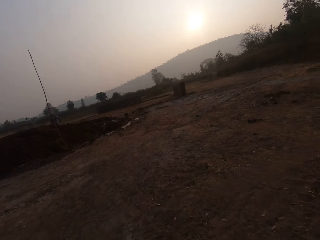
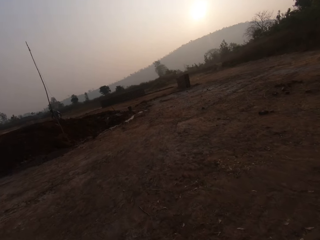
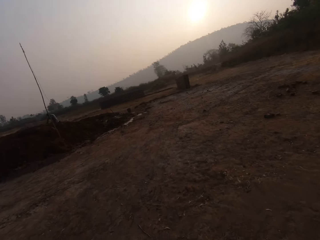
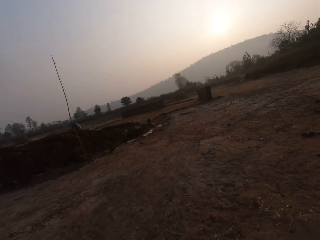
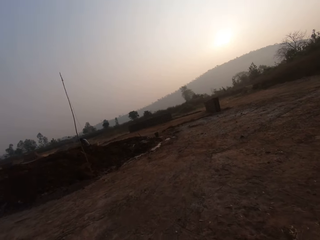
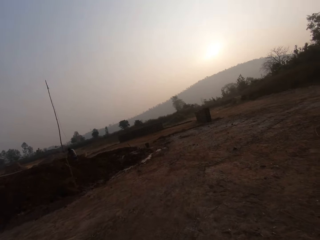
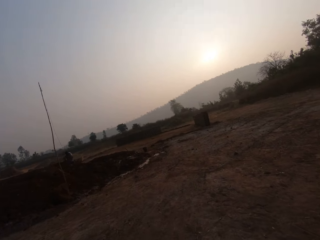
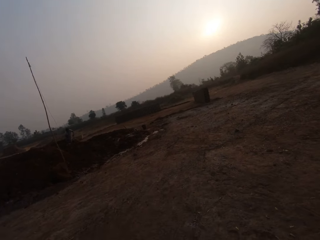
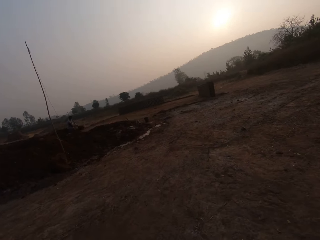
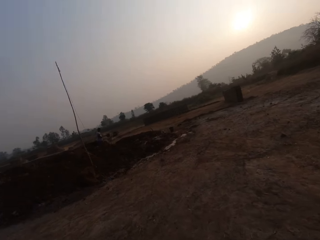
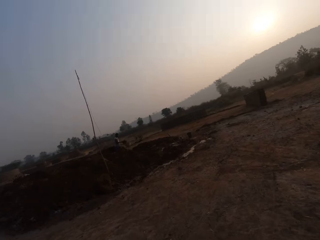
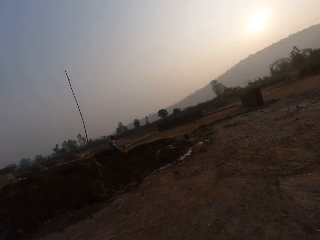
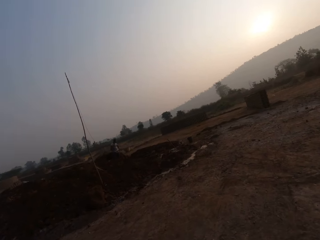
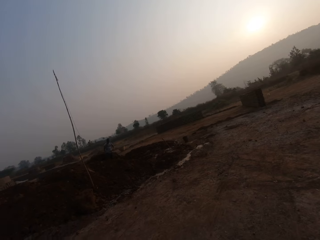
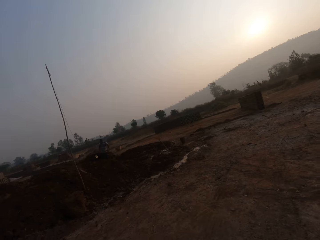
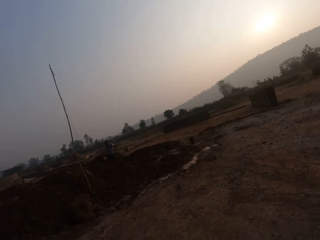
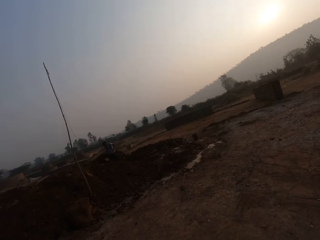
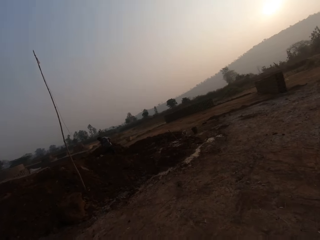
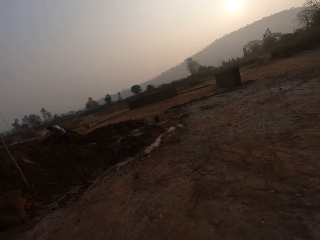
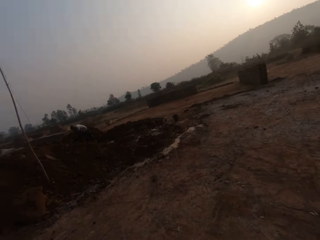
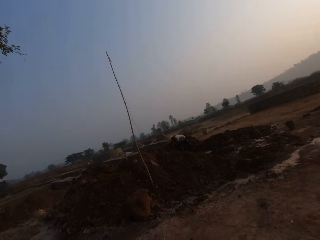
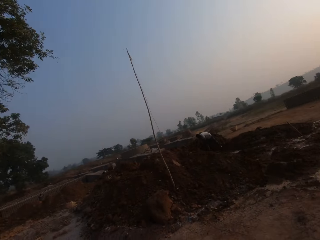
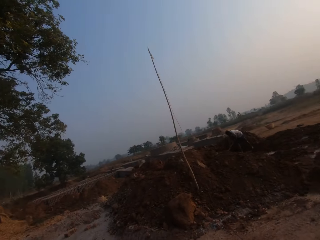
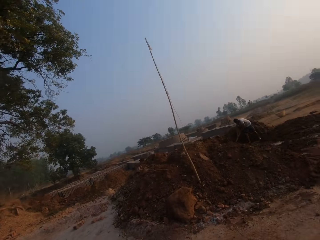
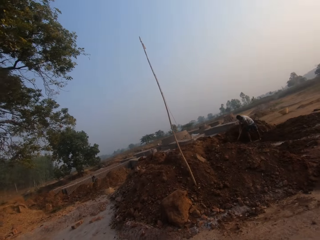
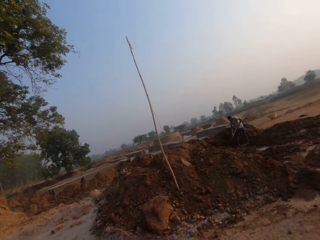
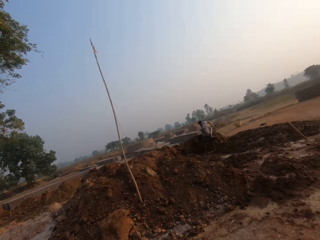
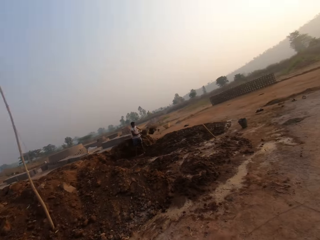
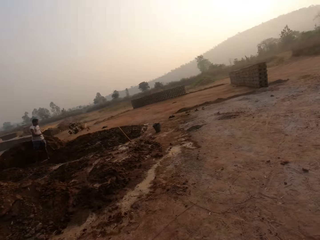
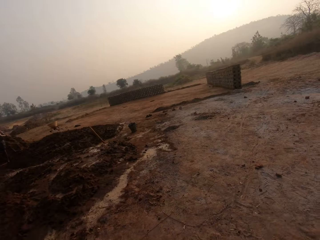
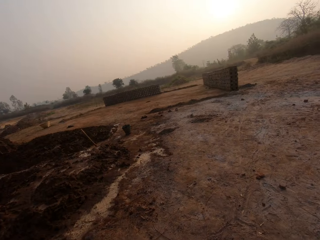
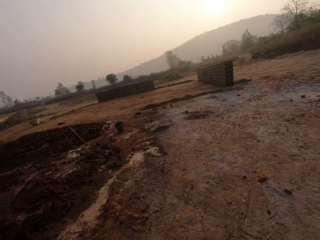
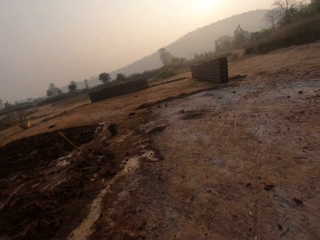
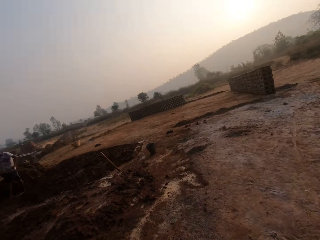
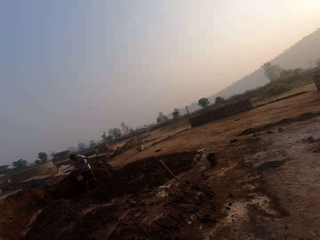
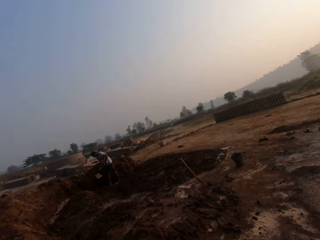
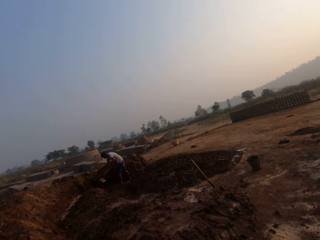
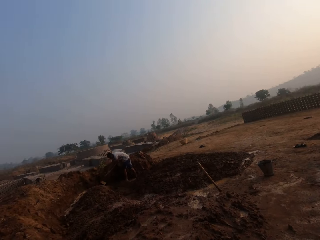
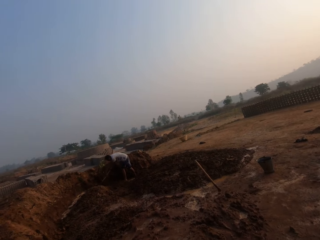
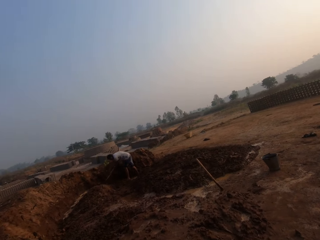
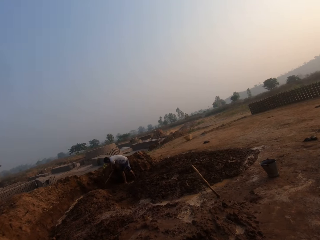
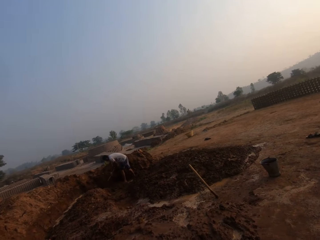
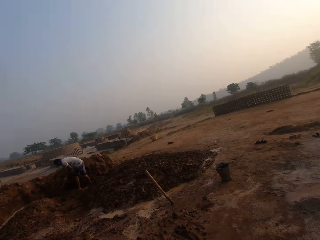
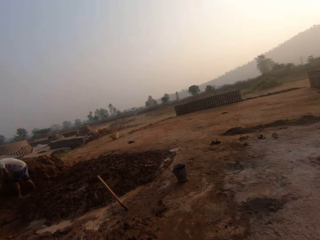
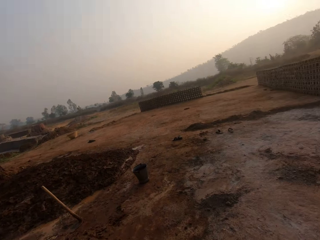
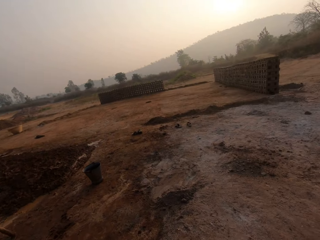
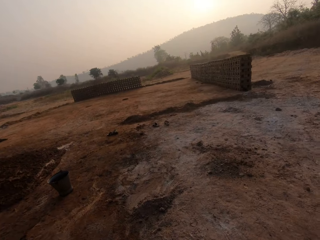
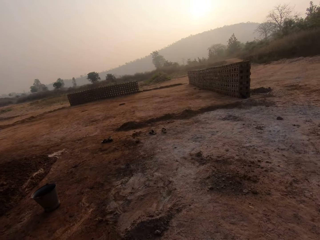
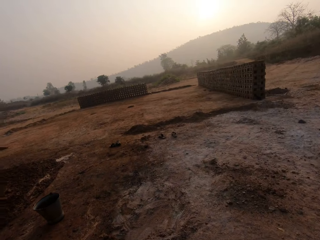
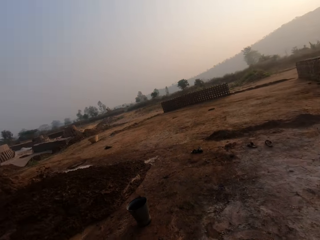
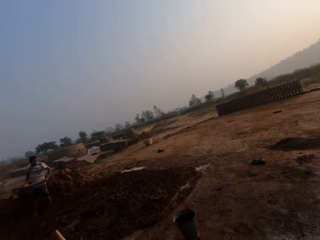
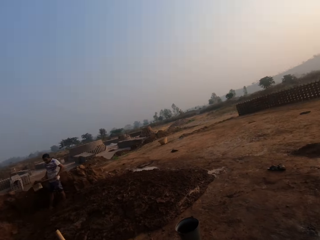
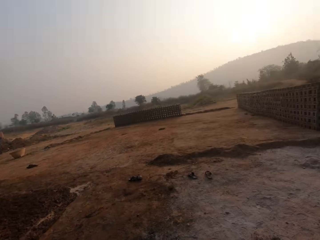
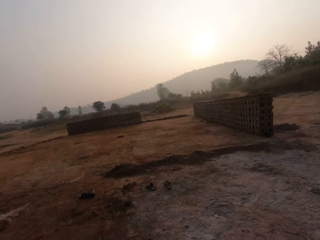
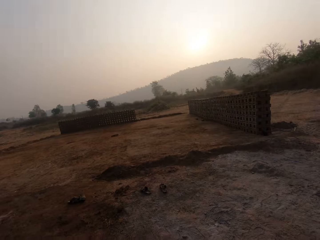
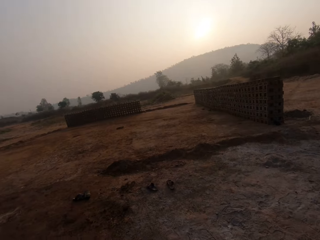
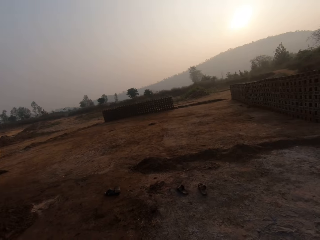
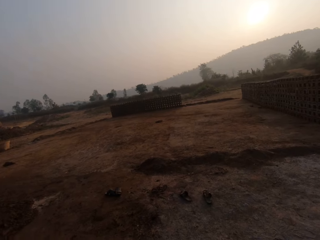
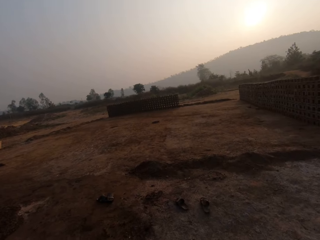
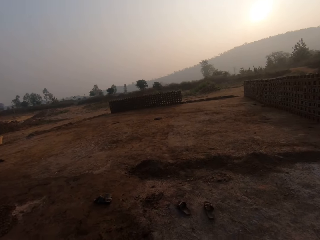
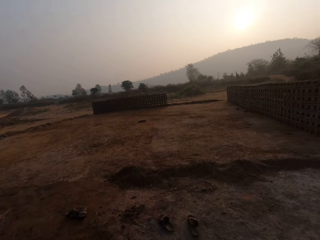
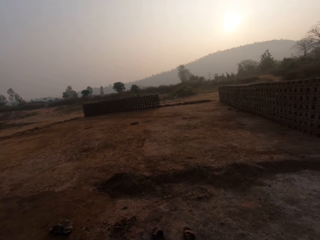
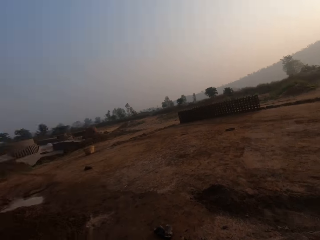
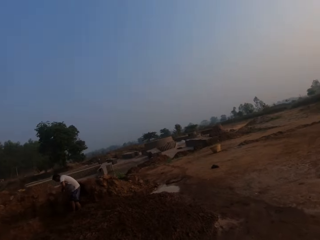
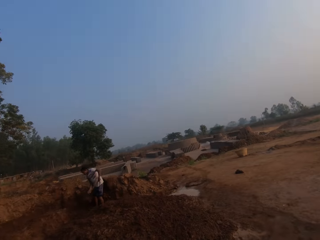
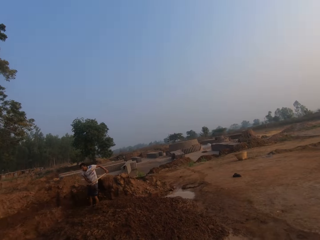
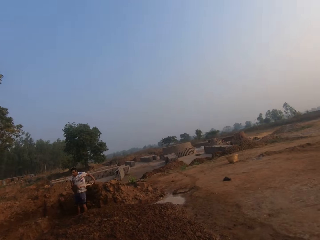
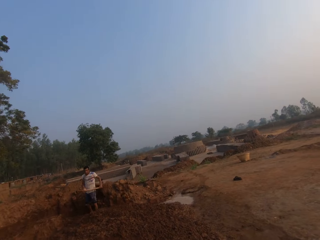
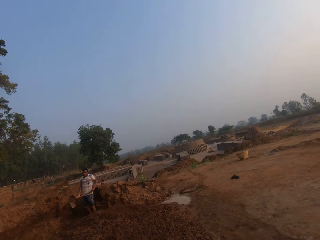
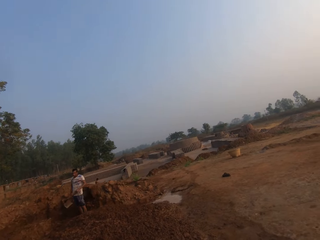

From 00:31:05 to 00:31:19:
A man digs the ground with a hoe in his hands. The man throws the sand in the hoe in his hands on the floor. The camera wearer interacts with the man.

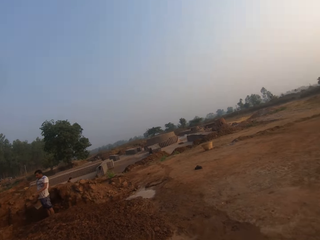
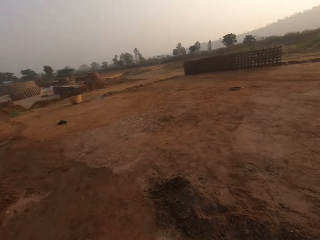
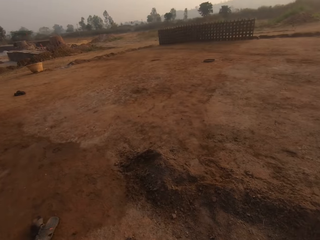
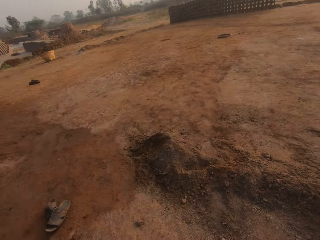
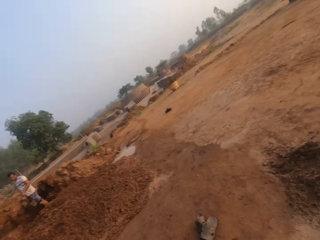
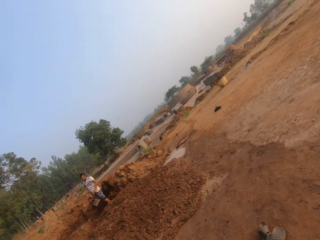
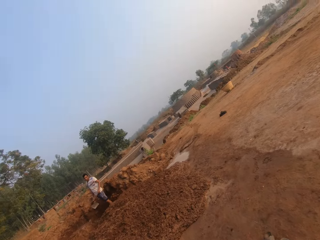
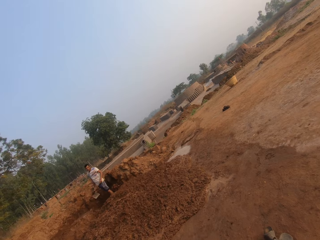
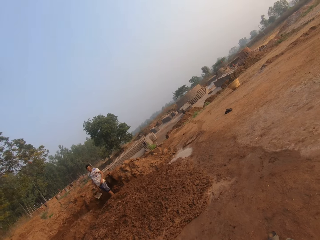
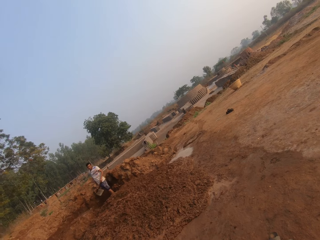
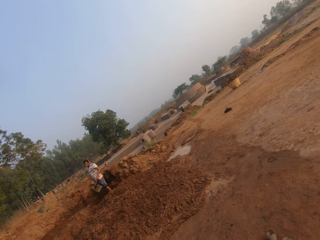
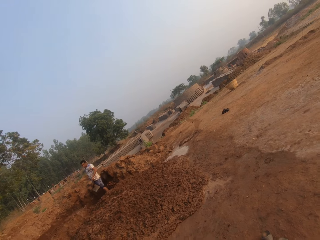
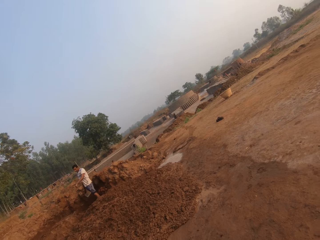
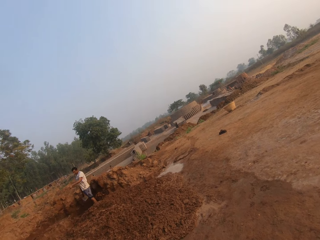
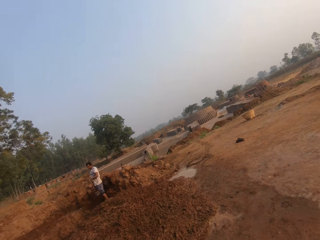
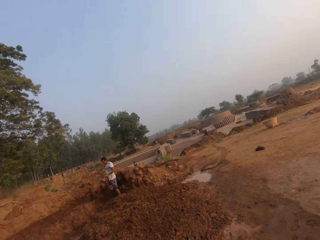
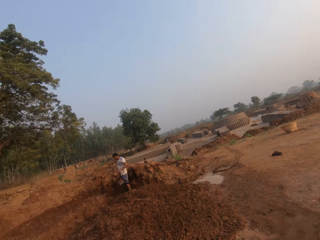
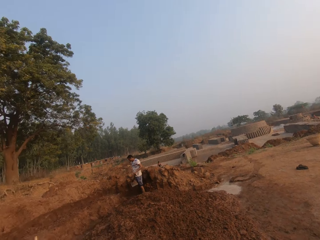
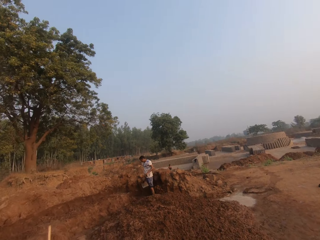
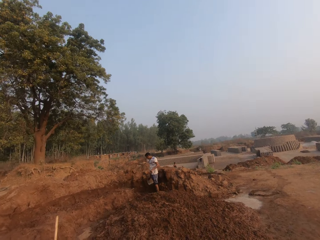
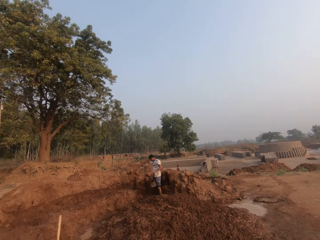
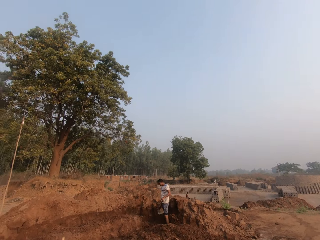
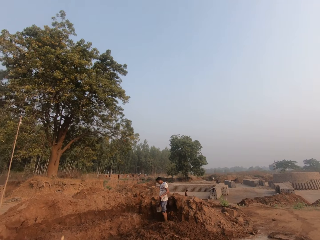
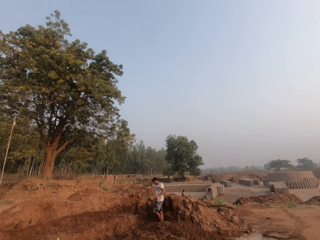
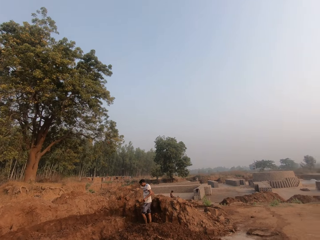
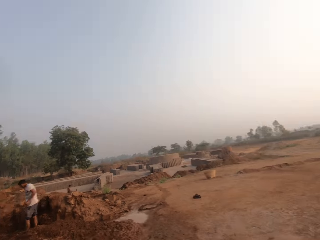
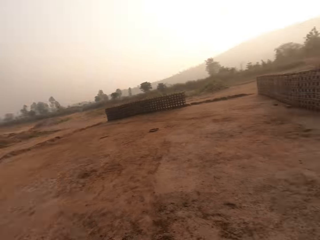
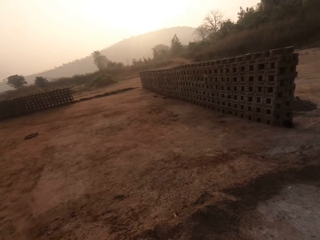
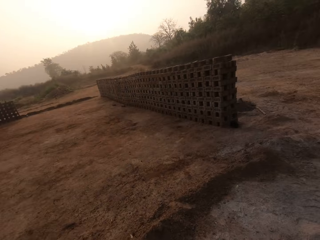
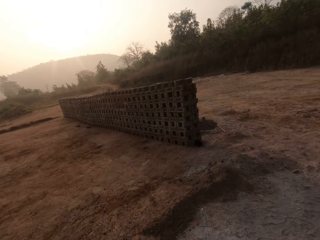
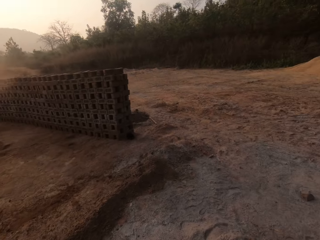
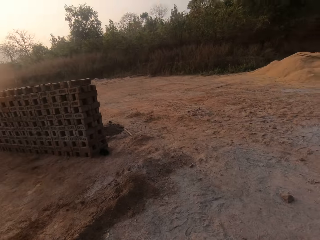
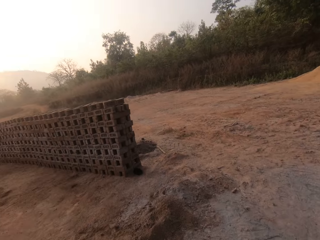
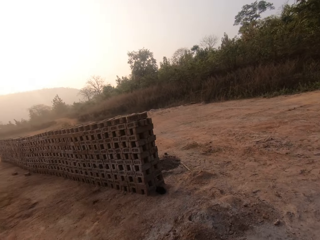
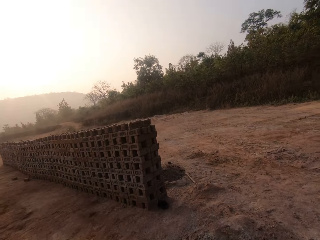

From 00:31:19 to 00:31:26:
The camera wearer looks at a person. They walk around.
